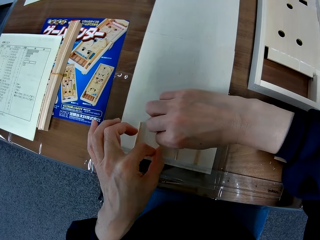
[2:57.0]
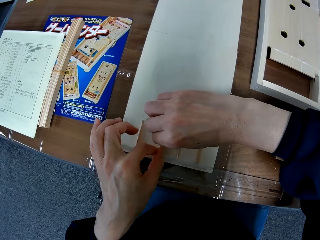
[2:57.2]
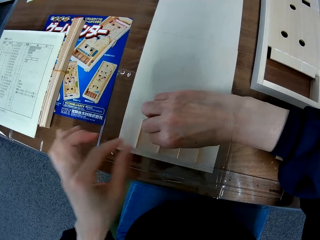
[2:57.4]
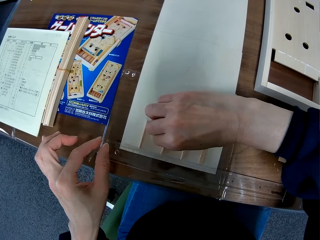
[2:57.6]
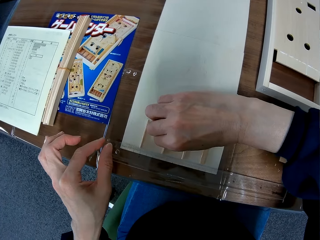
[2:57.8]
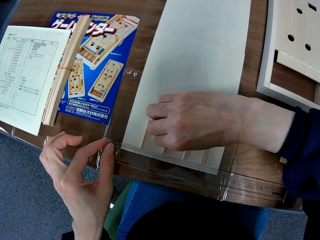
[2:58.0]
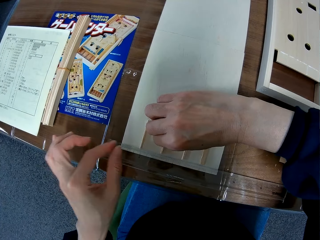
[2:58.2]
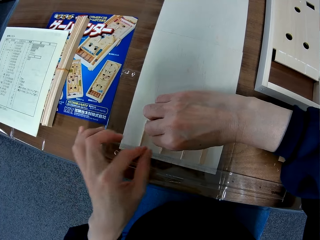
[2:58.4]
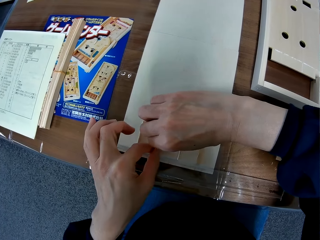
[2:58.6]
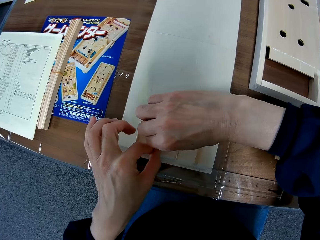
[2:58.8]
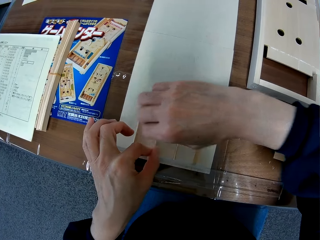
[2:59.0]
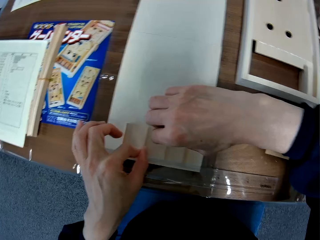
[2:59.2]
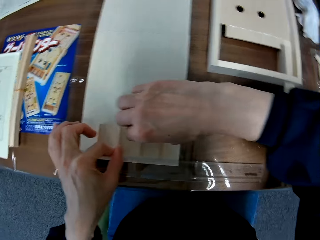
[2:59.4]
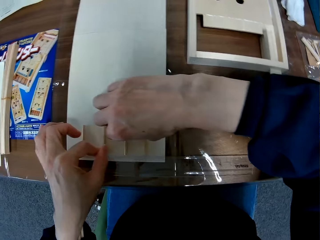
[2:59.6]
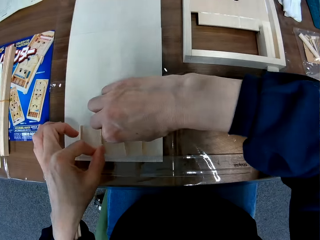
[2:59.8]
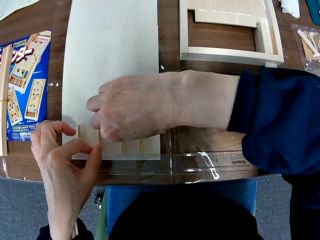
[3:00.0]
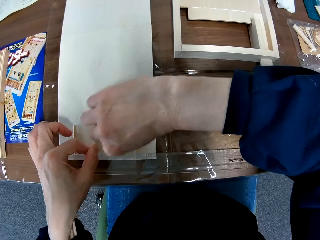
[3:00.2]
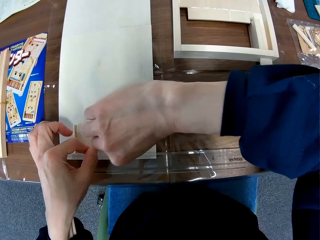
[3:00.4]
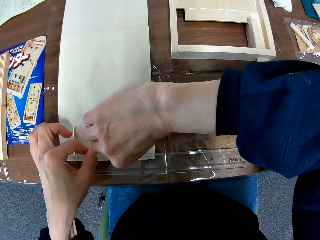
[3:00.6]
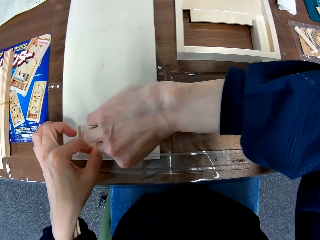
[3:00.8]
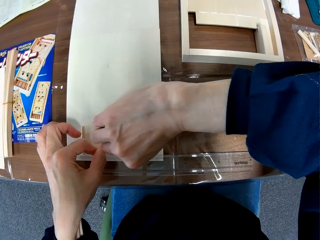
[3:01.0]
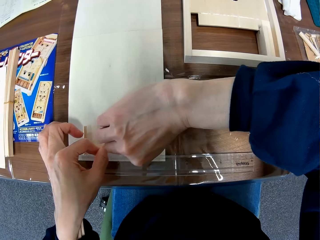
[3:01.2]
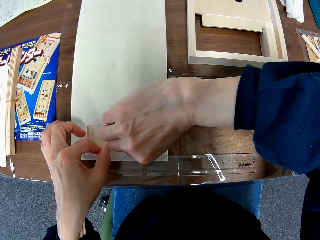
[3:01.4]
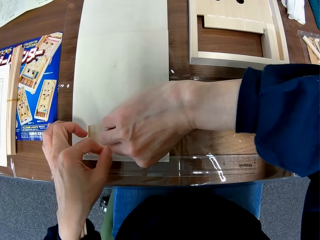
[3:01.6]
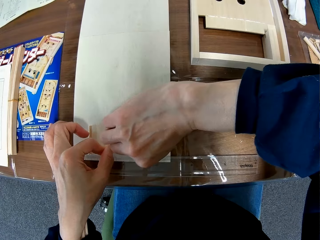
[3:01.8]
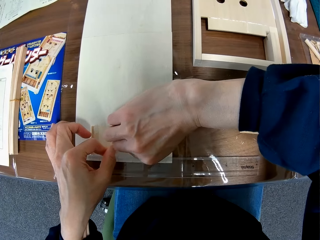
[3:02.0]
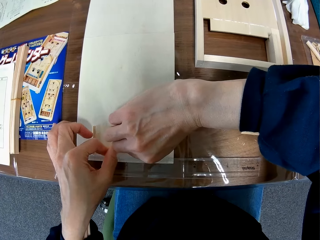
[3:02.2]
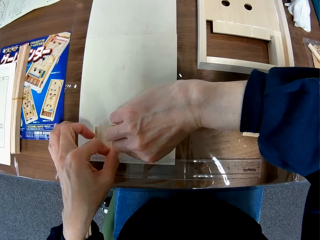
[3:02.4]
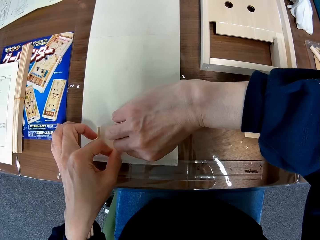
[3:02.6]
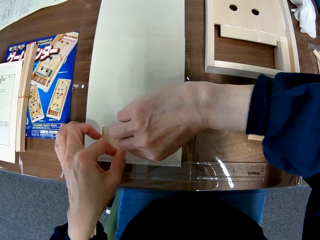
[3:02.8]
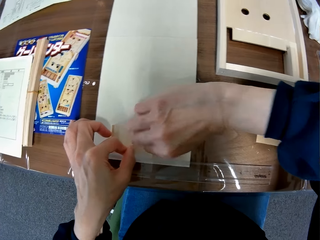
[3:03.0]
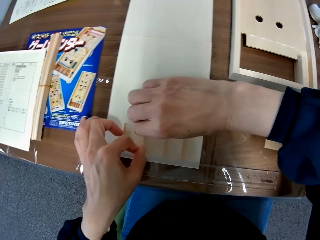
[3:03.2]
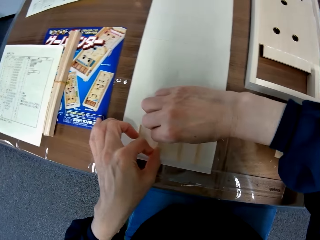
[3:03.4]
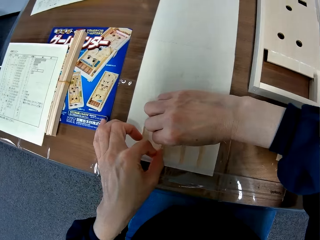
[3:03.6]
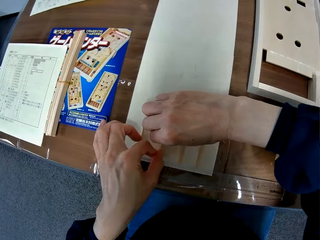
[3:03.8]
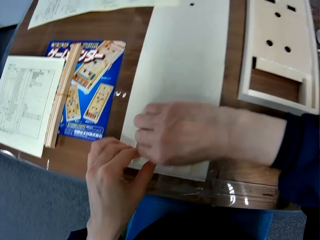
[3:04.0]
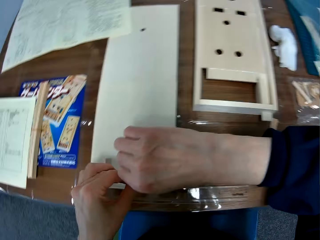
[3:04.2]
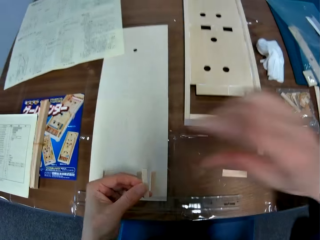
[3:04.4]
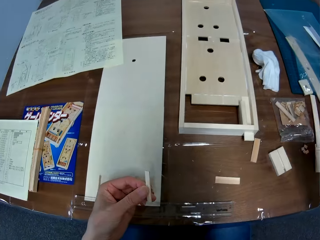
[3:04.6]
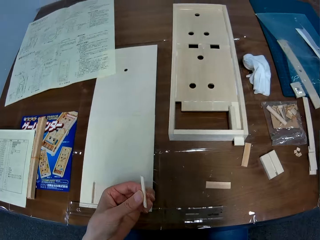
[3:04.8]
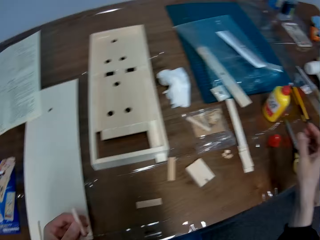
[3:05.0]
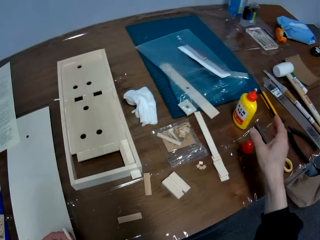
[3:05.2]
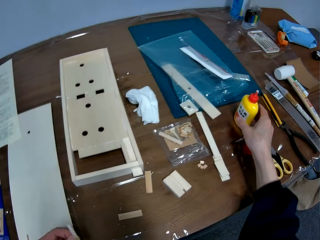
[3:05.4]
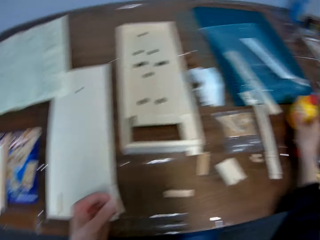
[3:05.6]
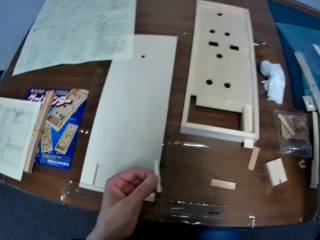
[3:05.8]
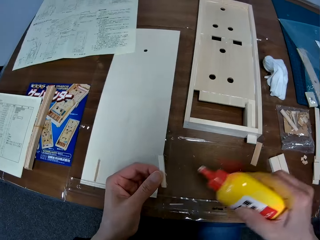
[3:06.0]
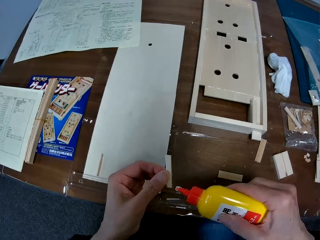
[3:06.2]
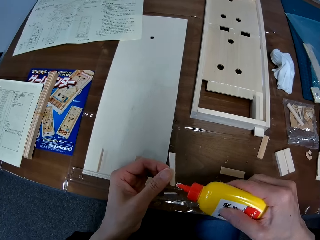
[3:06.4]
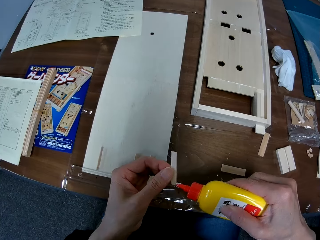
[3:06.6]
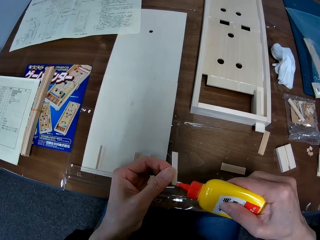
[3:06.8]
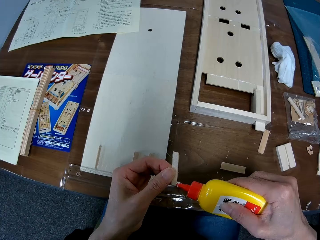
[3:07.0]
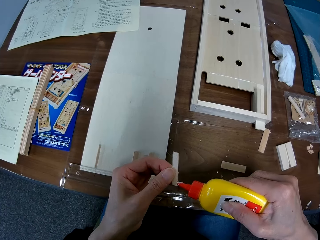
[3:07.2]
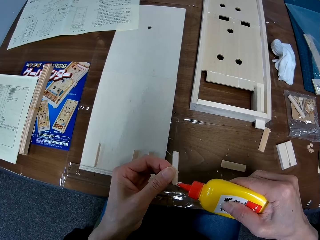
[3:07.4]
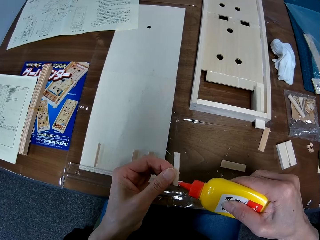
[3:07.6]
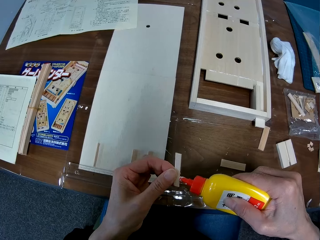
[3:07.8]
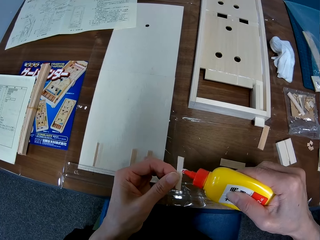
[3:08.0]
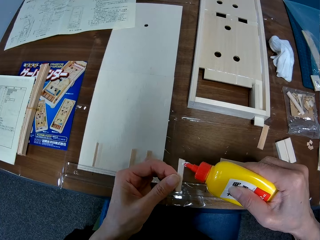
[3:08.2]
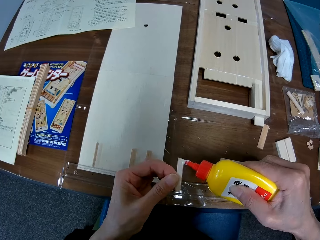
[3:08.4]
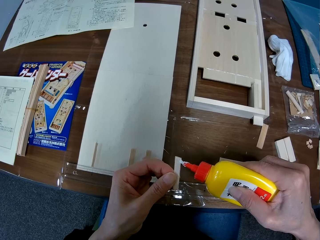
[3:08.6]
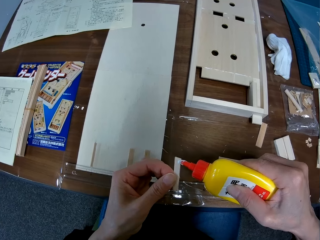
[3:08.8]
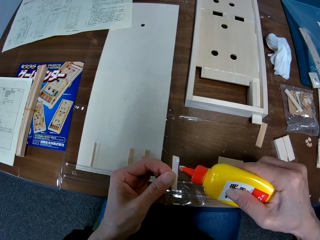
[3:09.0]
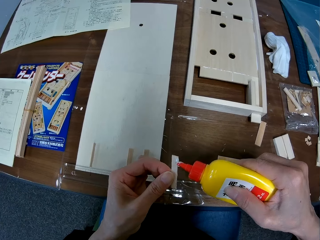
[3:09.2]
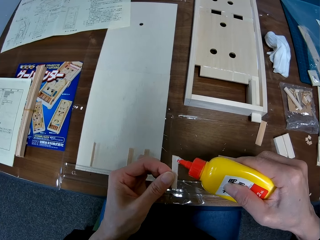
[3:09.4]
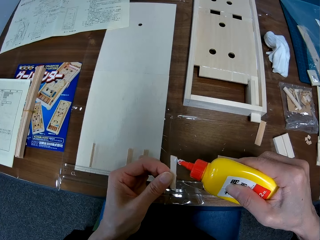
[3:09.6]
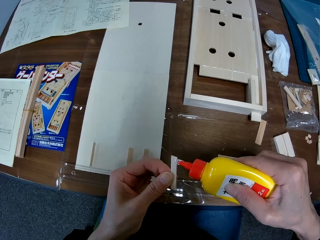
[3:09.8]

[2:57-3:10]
The camera wearer stares at the wooden crafts. They hold the wooden crafts. They pick up one of the small pieces of wood from the plain piece of wood. They pick up the glue bottle from the table. They apply the glue on the small piece of wood.

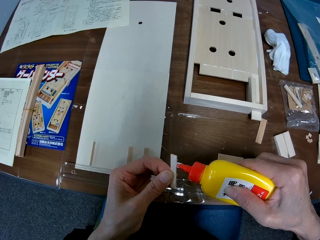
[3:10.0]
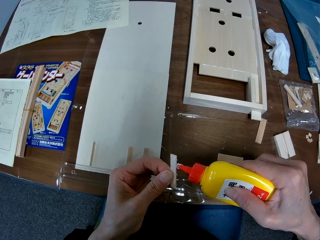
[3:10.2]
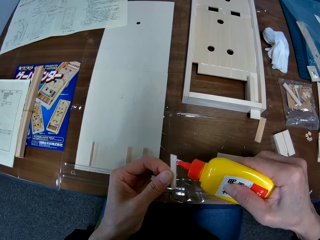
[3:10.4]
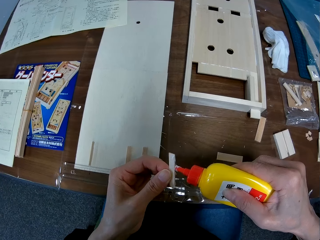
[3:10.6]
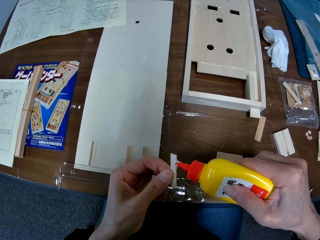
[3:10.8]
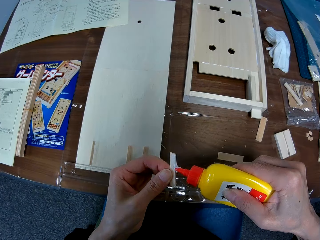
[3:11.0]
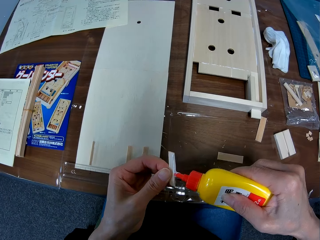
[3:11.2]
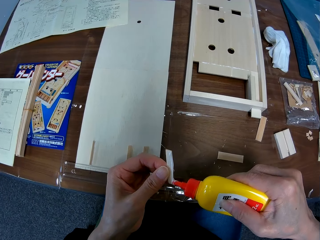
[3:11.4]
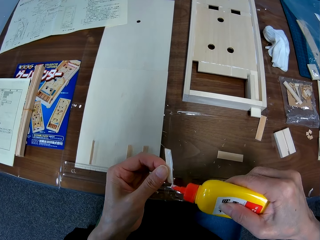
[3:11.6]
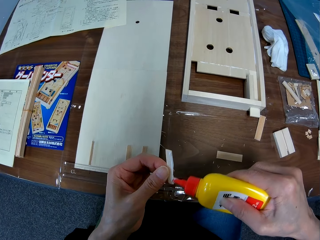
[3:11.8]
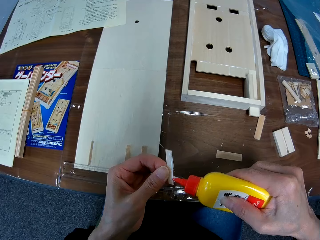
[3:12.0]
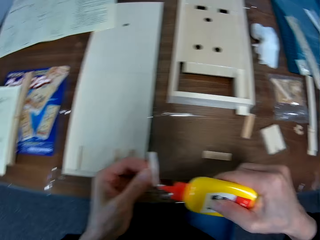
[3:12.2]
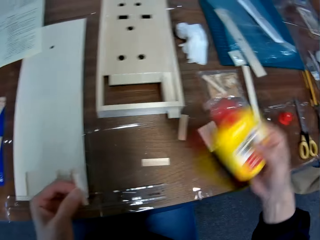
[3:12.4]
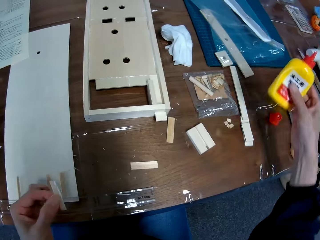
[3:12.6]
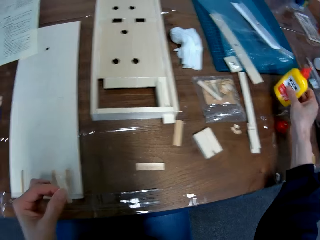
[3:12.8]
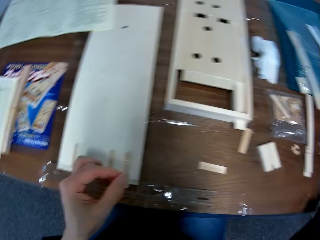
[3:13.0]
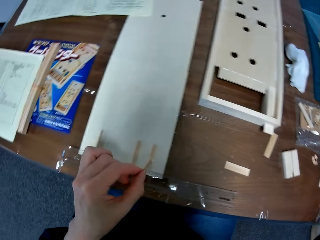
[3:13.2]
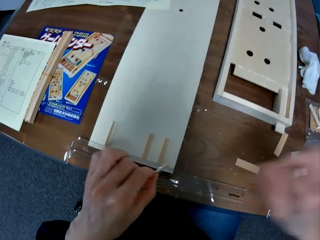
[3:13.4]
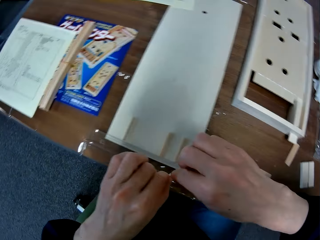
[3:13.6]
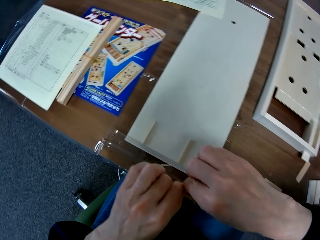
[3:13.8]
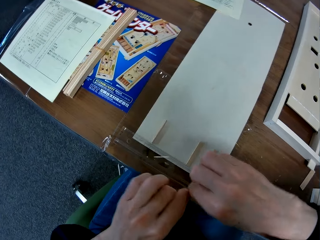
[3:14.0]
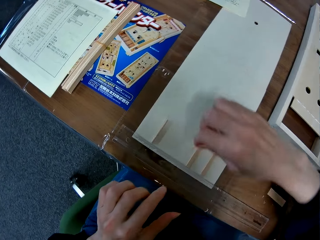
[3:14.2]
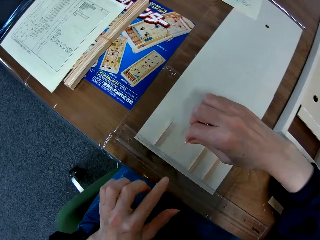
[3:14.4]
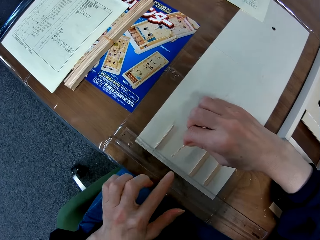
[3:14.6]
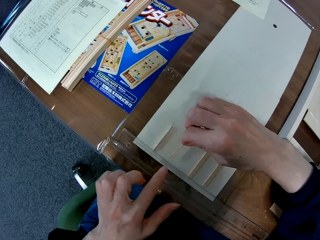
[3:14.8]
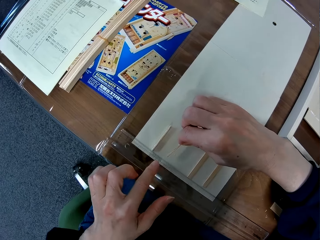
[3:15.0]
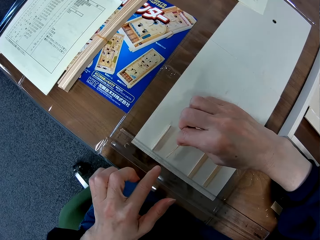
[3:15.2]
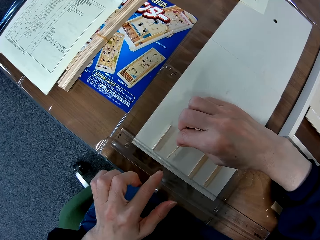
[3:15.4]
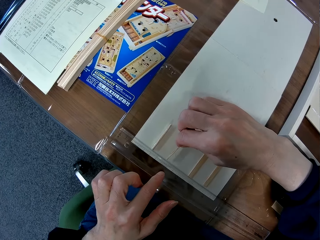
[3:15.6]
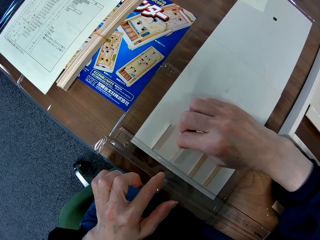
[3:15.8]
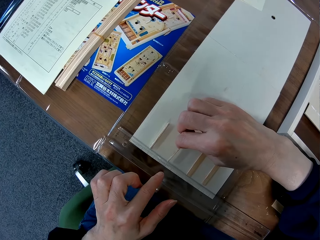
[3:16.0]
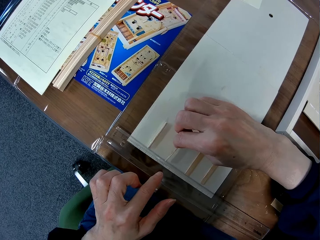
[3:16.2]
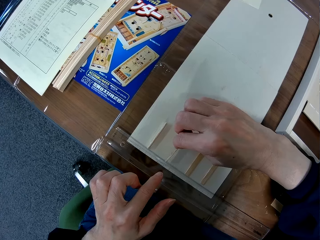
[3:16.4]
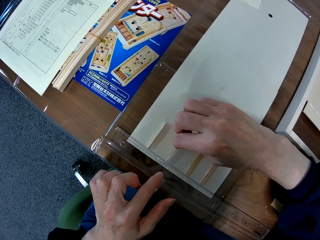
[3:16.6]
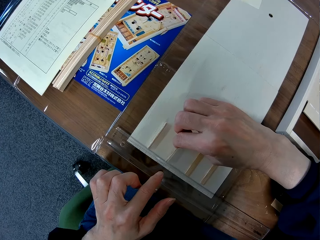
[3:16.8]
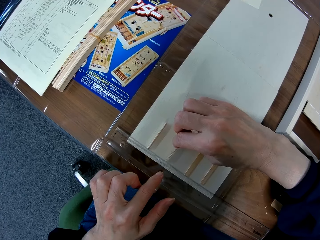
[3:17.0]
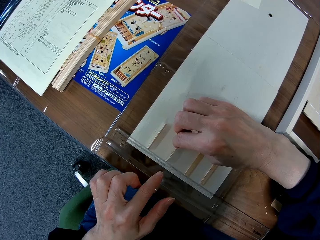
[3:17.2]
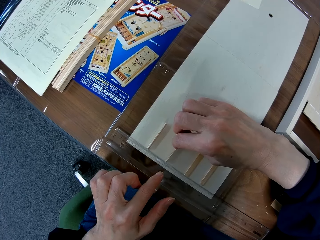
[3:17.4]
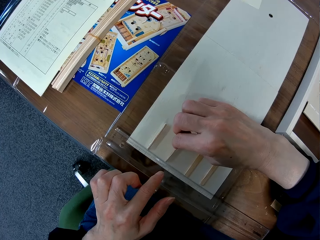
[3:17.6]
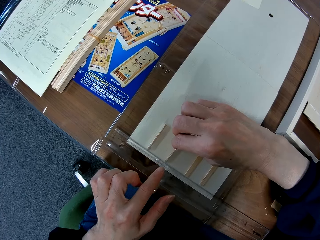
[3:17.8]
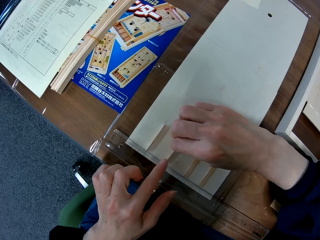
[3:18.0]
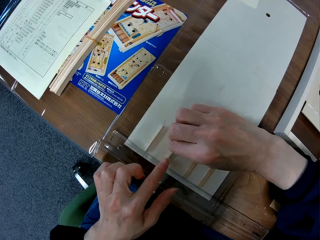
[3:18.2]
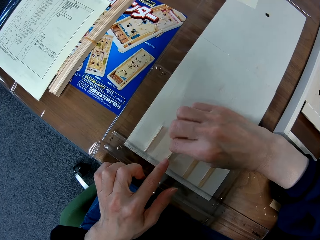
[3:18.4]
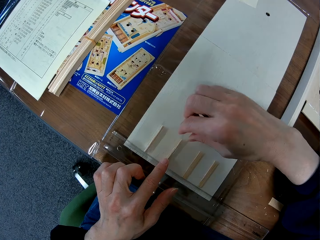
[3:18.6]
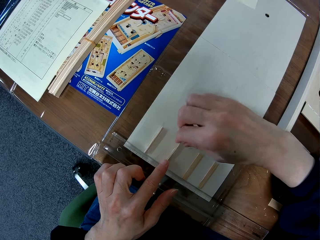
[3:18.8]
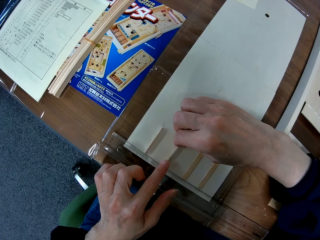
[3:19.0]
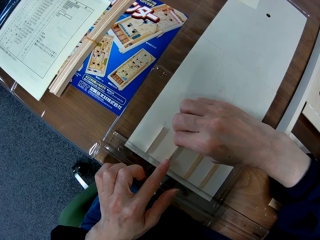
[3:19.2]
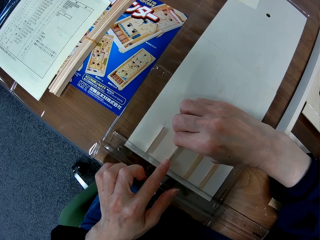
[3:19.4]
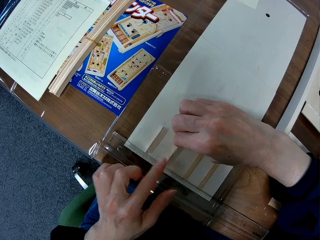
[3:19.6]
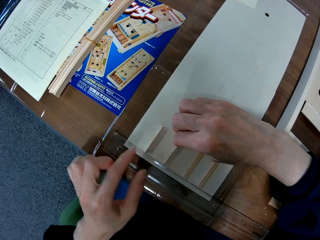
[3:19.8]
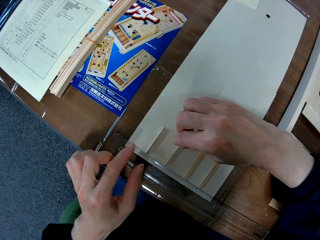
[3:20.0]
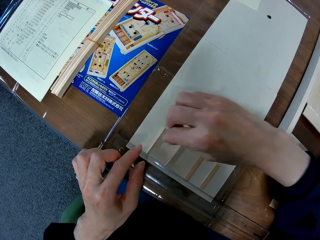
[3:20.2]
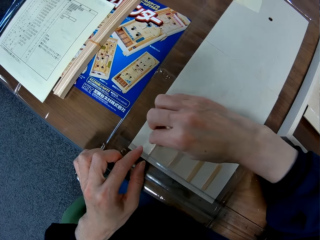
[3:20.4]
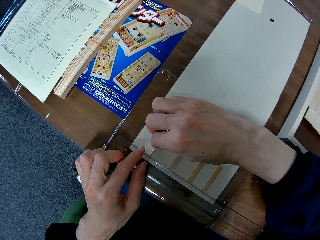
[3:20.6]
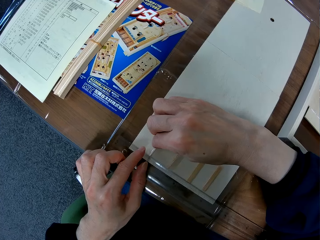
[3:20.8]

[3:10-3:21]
The camera wearer removes the glue bottle from the wooden craft and puts the glue bottle on the table. They glue the small piece of wood on the plain piece of wood.
